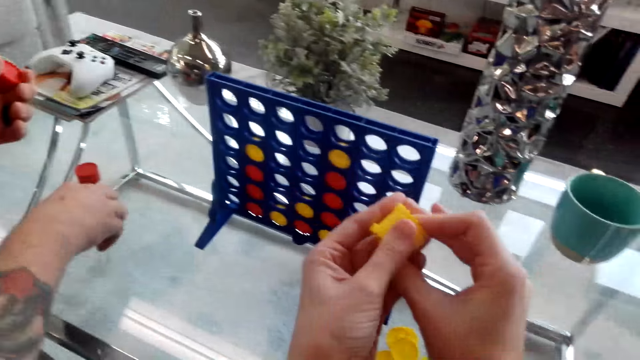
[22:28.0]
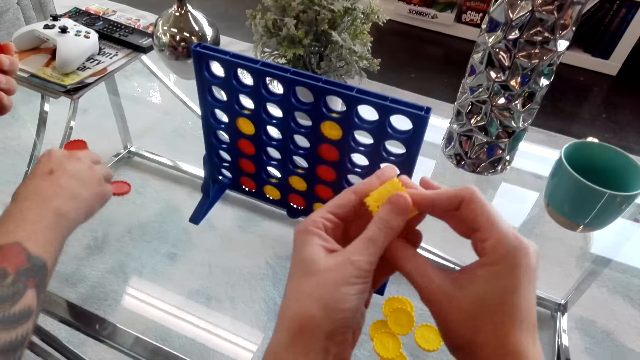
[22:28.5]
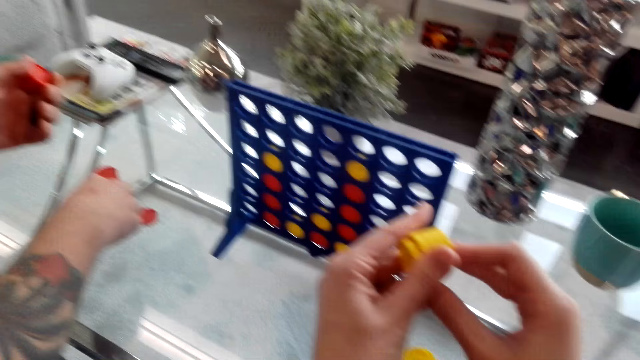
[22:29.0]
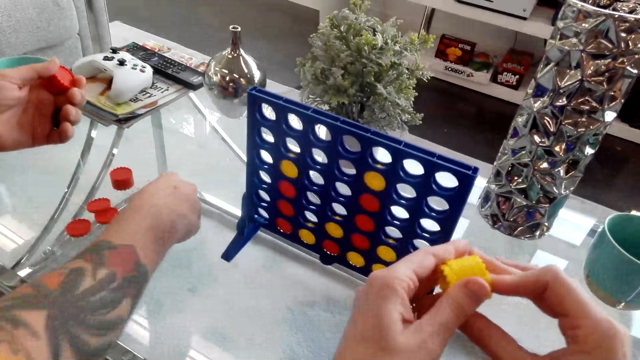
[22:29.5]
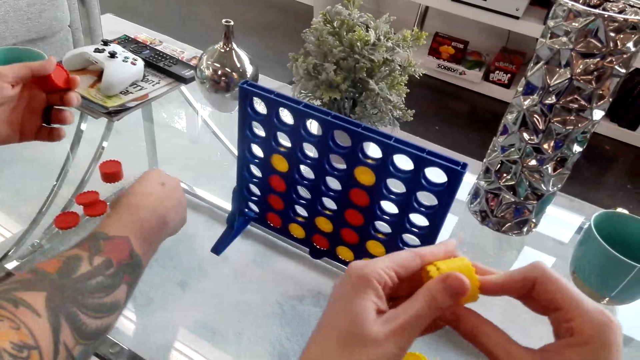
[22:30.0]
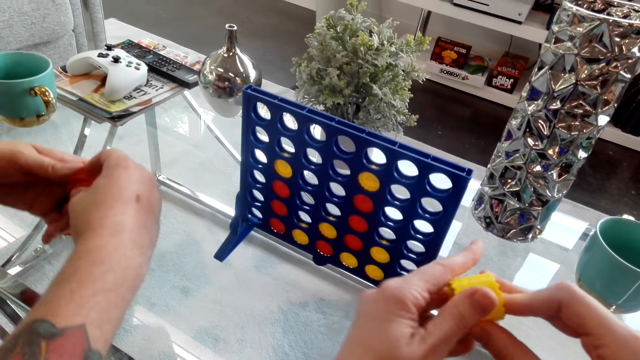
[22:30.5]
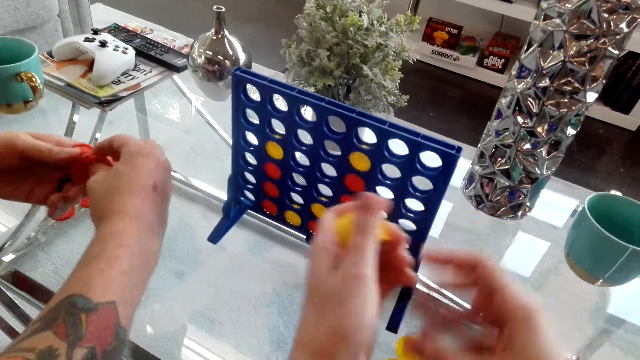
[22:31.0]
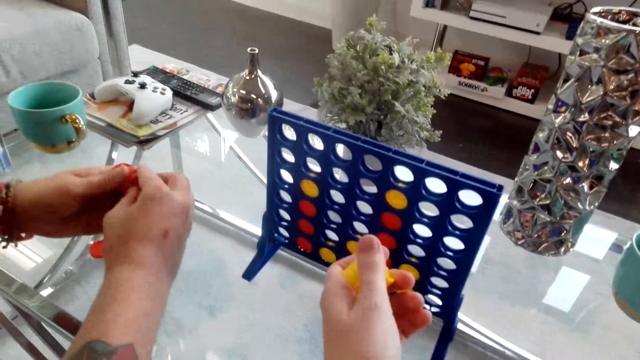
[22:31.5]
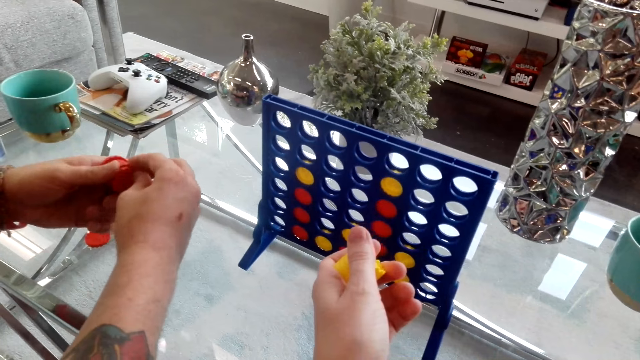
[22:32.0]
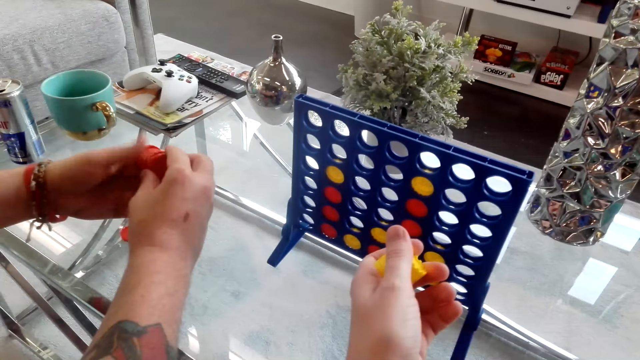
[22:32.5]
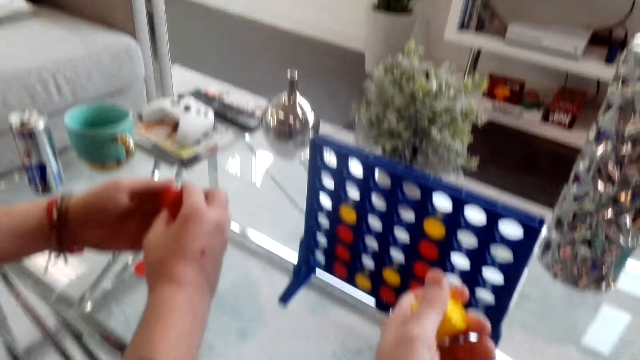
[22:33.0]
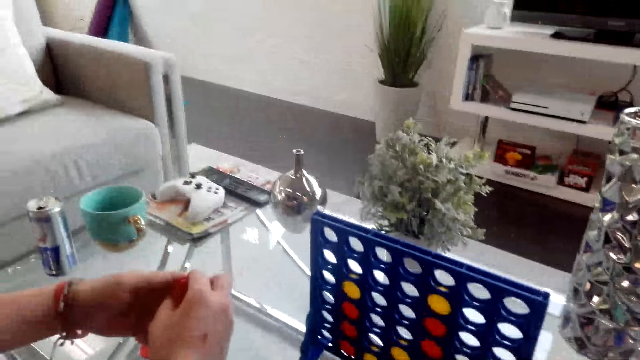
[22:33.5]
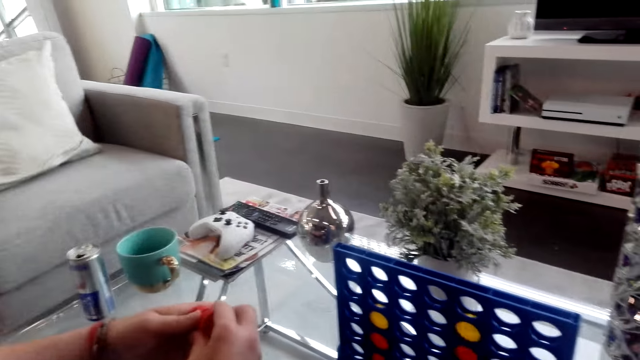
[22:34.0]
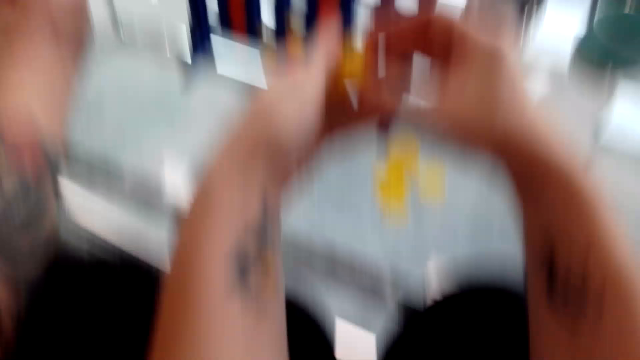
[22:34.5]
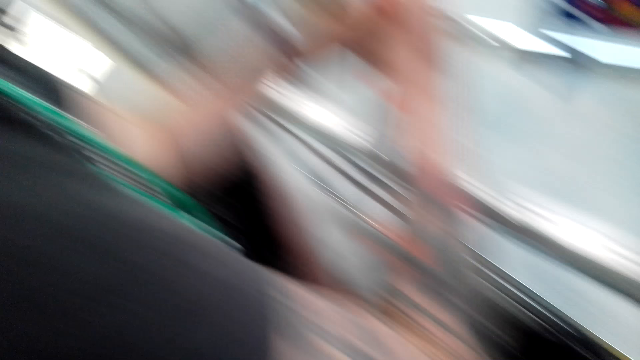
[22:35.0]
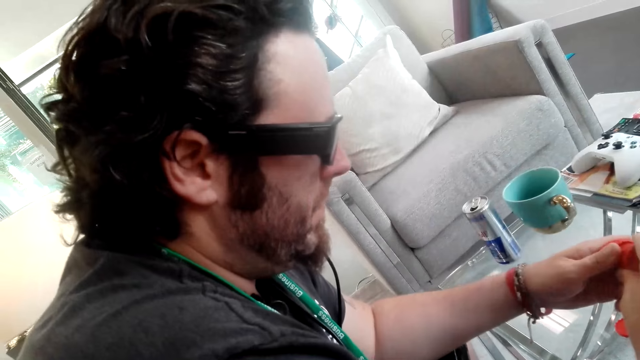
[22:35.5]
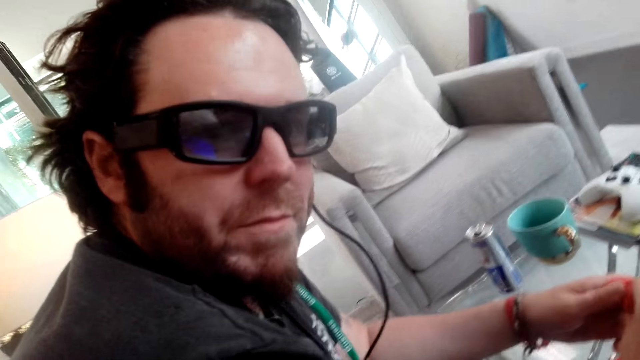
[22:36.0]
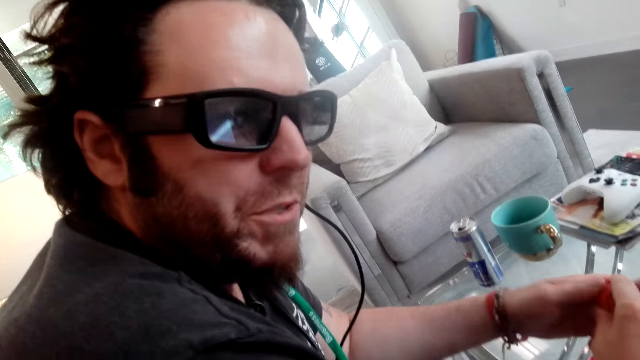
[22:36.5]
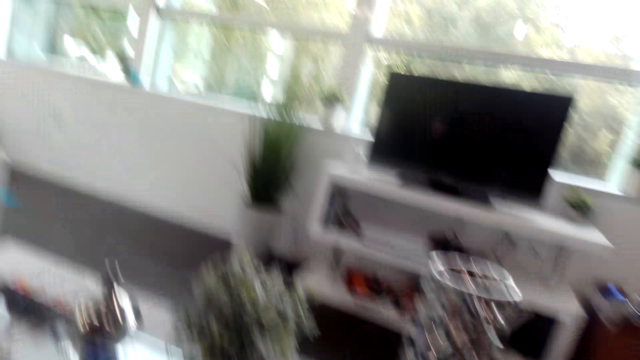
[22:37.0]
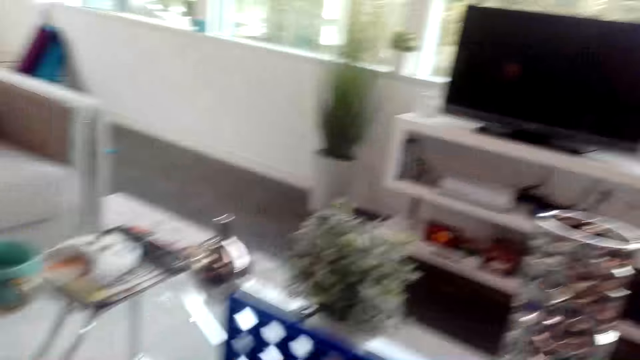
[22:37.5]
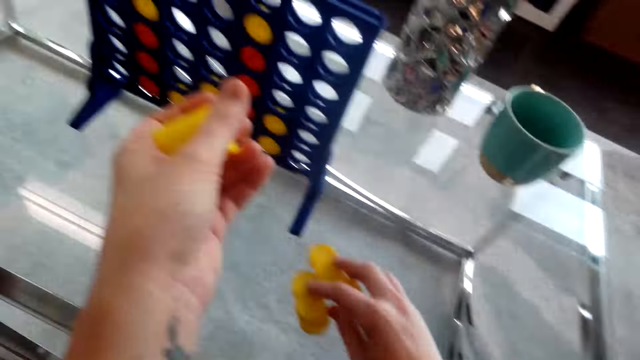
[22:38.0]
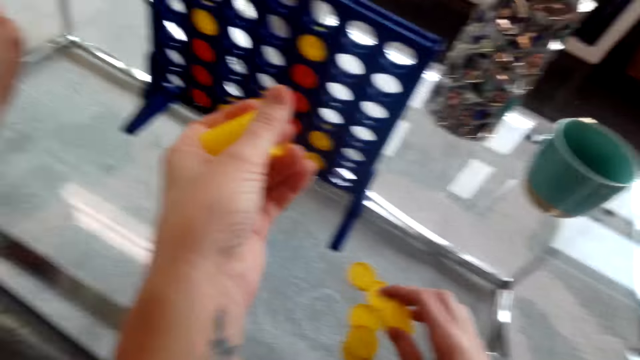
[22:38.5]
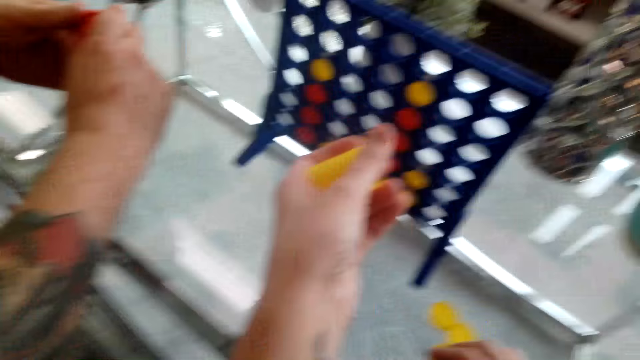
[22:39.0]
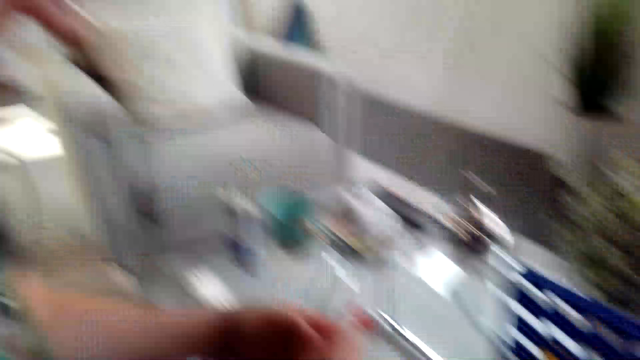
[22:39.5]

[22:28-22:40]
A person picks up the red plastic chip from the table. The camera wearer picks up the yellow plastic chip from the table. They converse with the person.

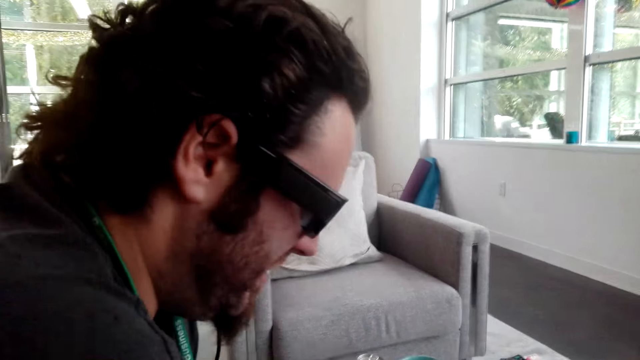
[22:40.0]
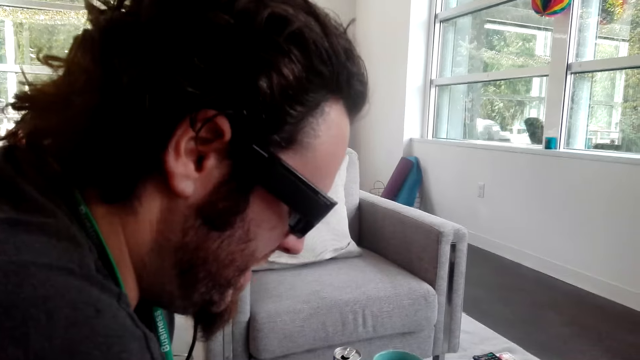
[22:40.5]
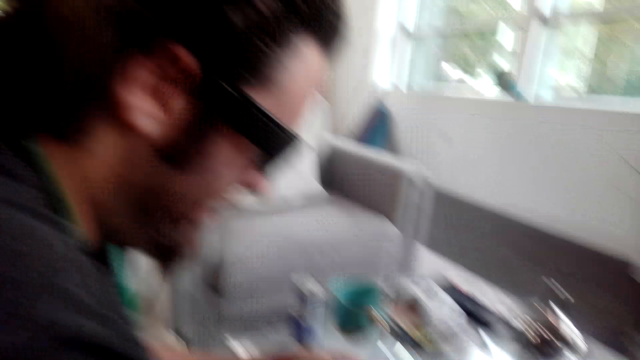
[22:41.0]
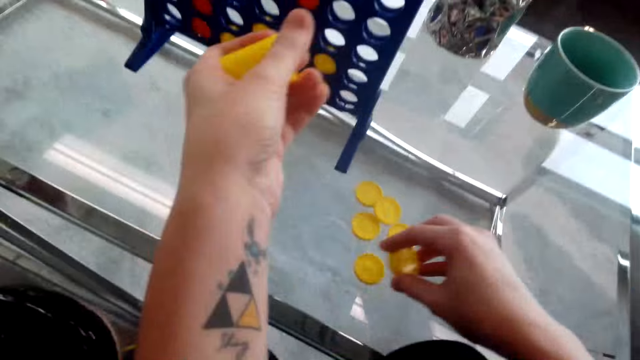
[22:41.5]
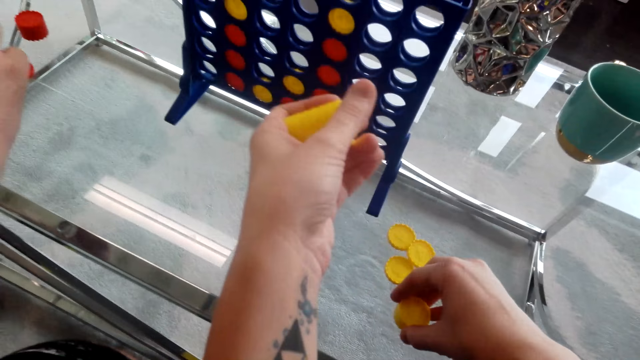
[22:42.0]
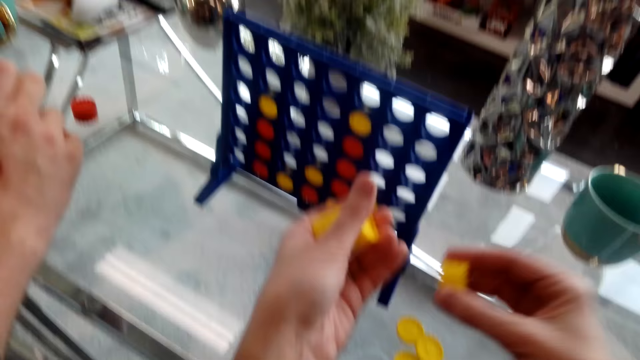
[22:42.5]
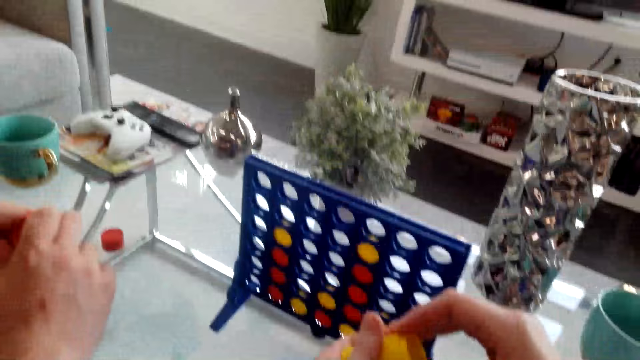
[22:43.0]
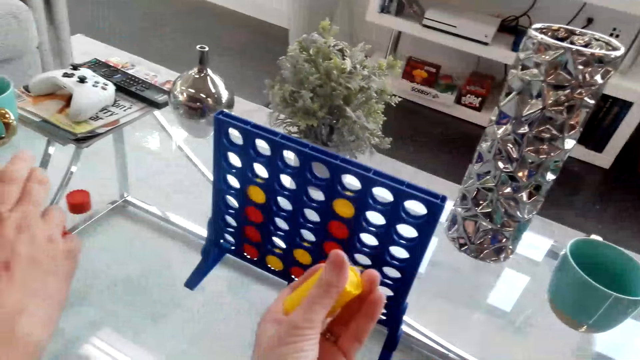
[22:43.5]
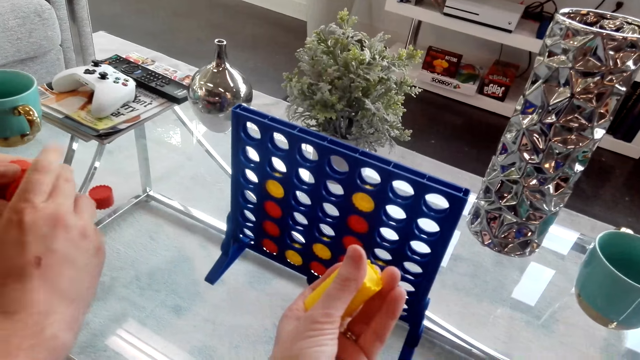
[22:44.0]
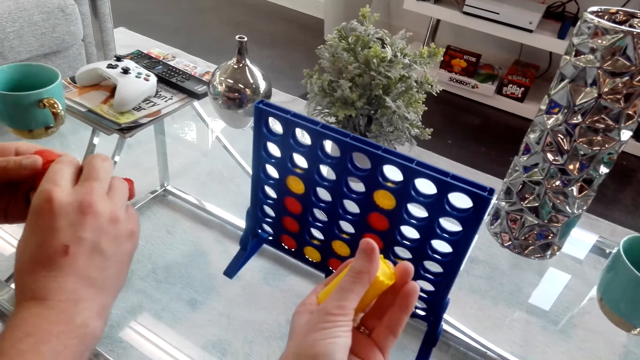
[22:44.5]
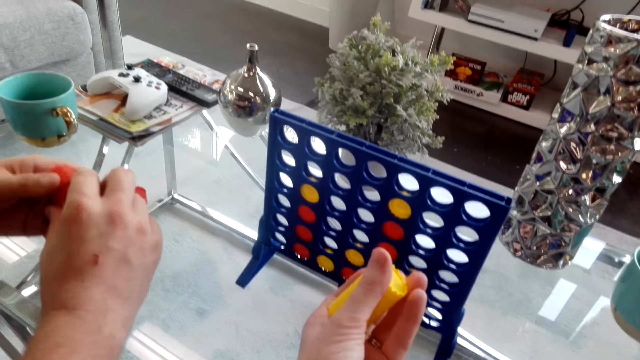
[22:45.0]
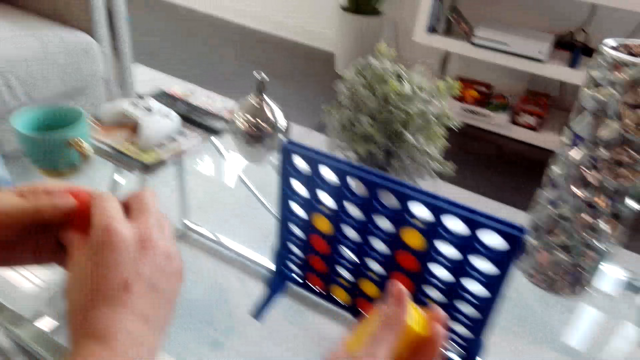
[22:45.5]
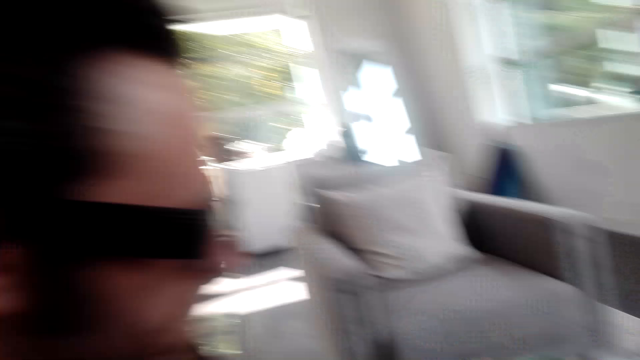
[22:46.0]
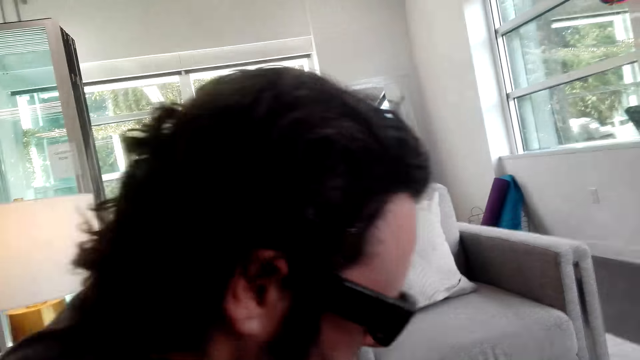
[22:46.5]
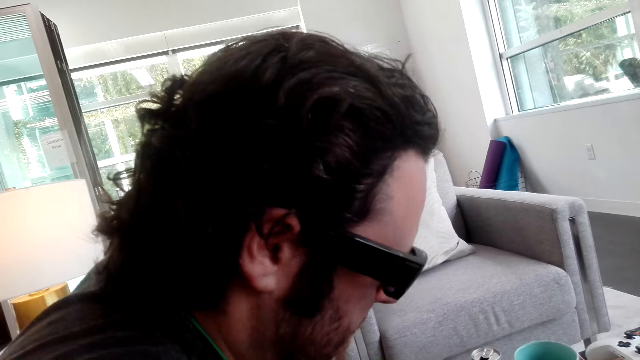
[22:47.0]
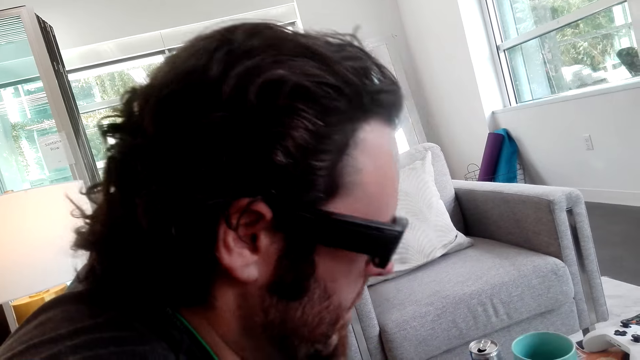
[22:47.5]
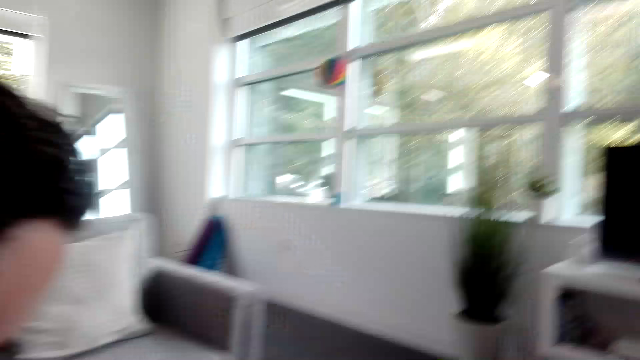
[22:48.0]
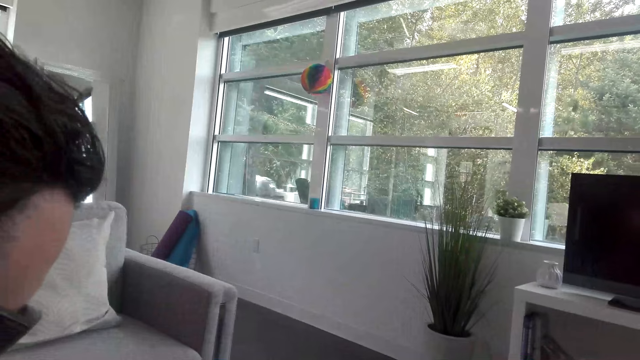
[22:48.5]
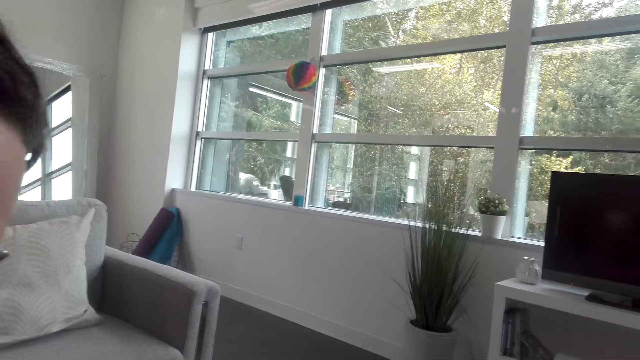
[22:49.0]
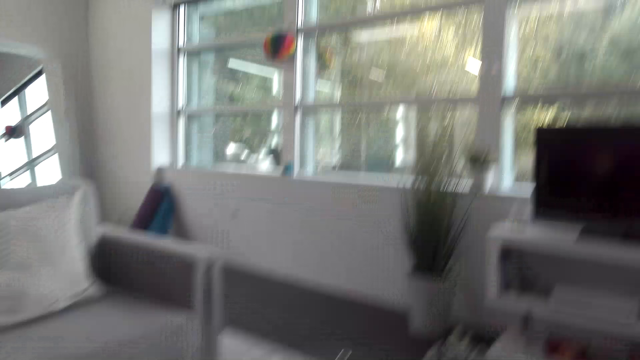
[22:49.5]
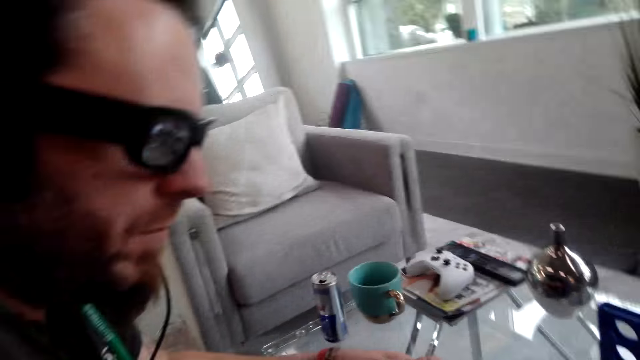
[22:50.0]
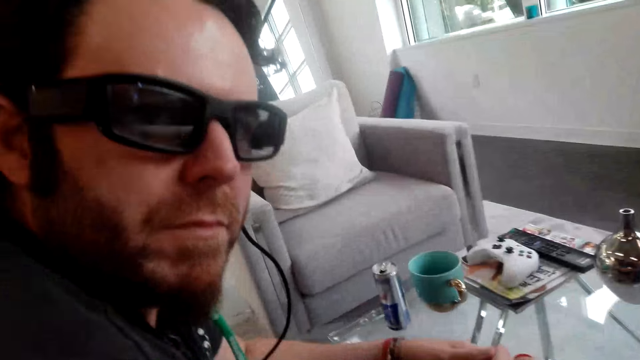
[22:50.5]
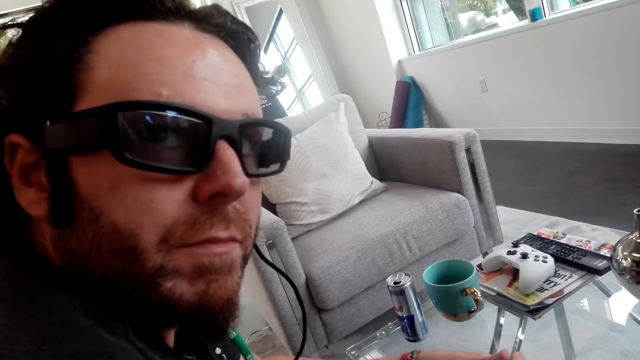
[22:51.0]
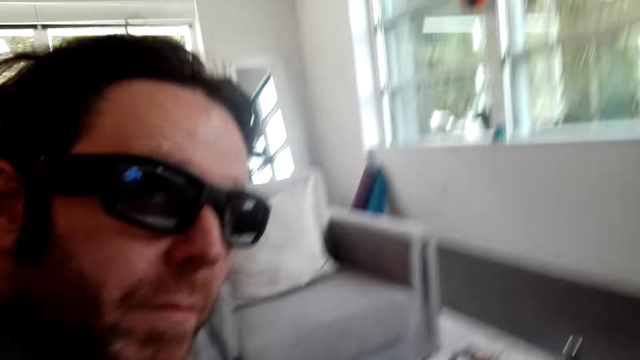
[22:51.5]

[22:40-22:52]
The camera wearer picks up the yellow plastic chip from the table.
